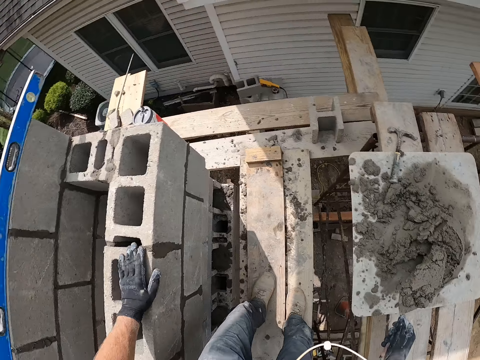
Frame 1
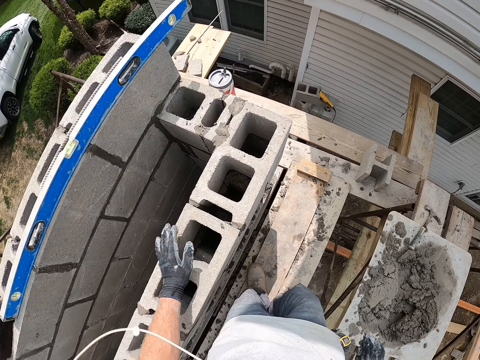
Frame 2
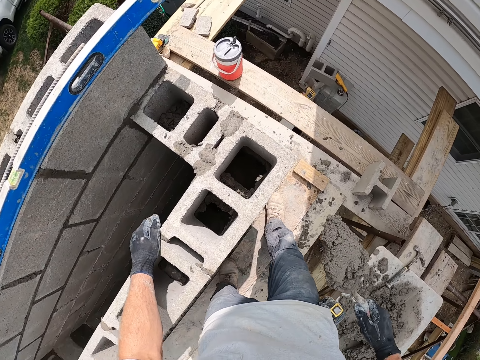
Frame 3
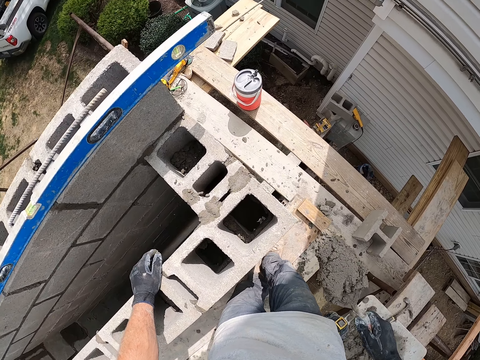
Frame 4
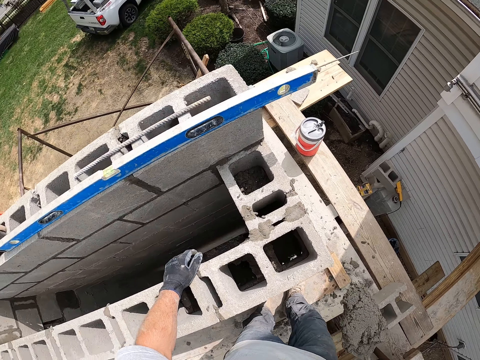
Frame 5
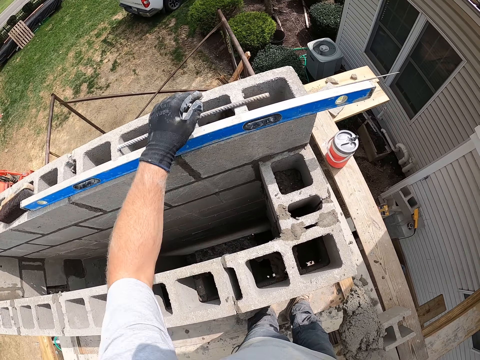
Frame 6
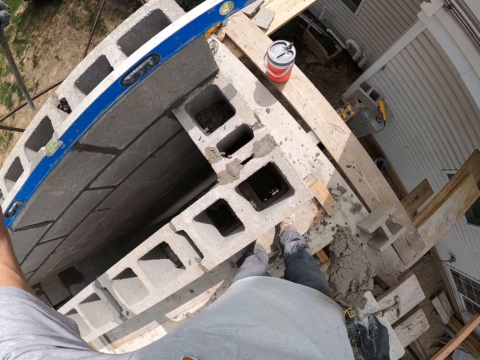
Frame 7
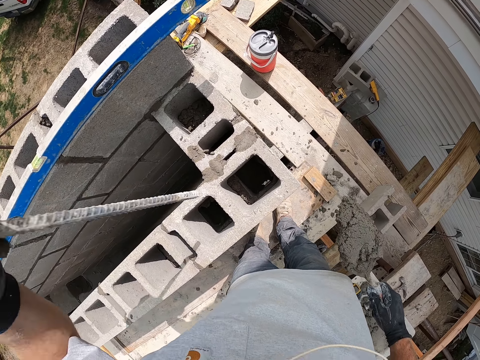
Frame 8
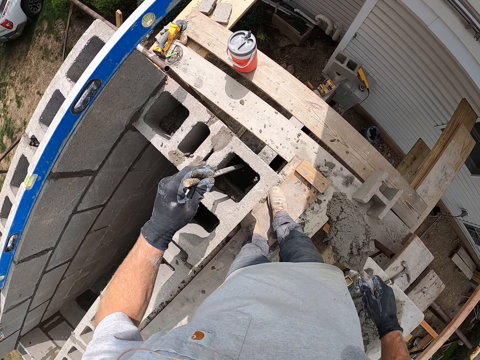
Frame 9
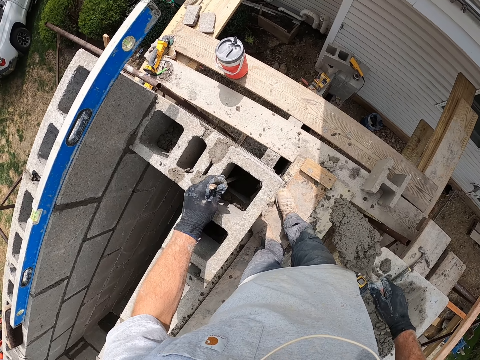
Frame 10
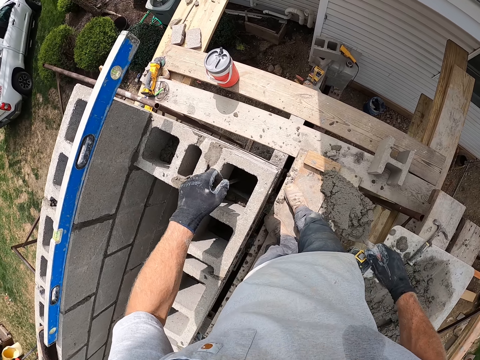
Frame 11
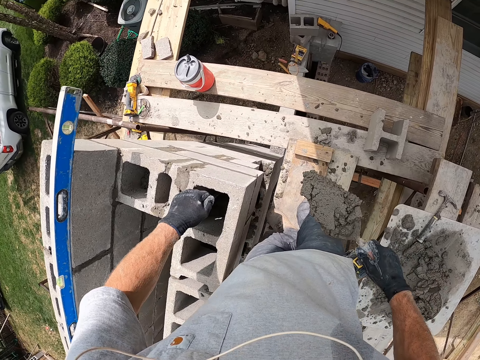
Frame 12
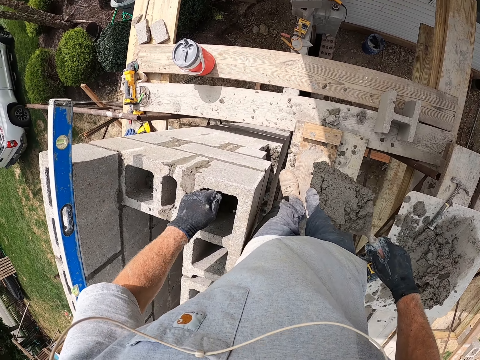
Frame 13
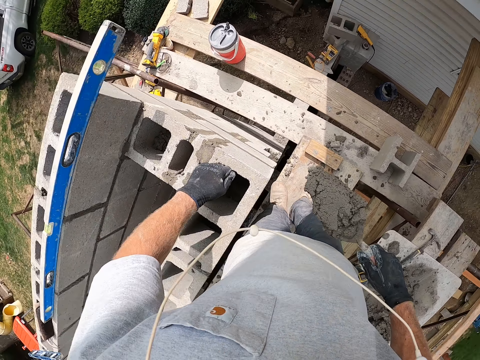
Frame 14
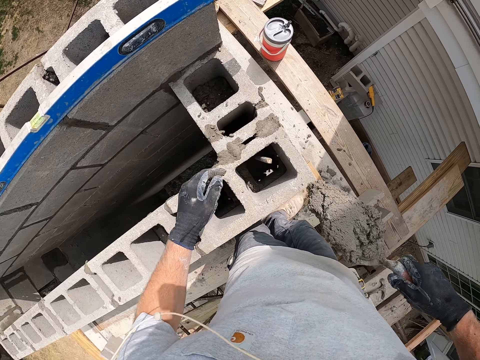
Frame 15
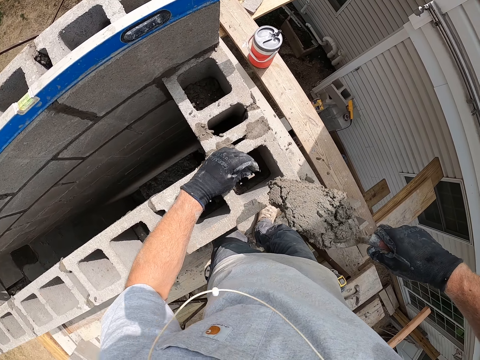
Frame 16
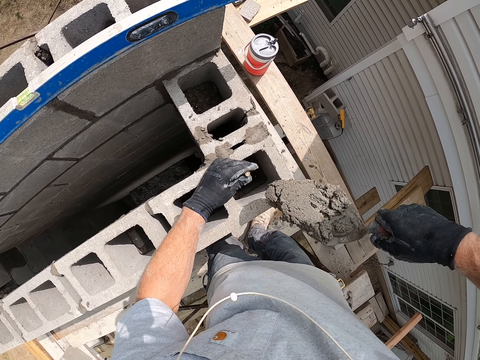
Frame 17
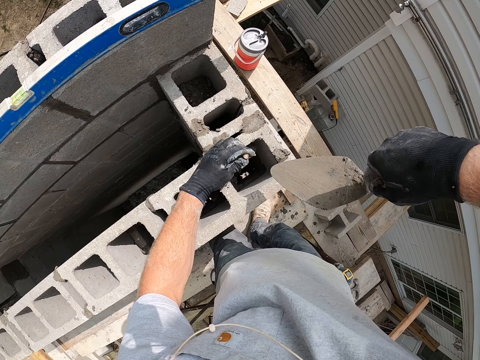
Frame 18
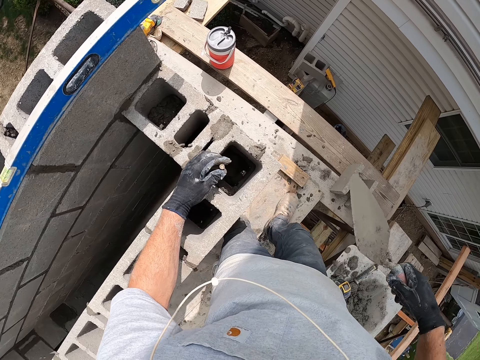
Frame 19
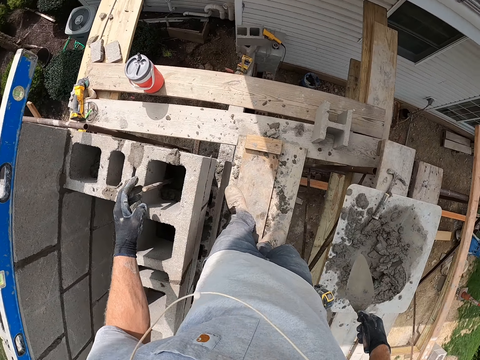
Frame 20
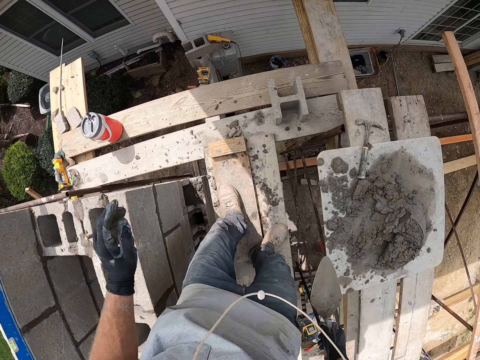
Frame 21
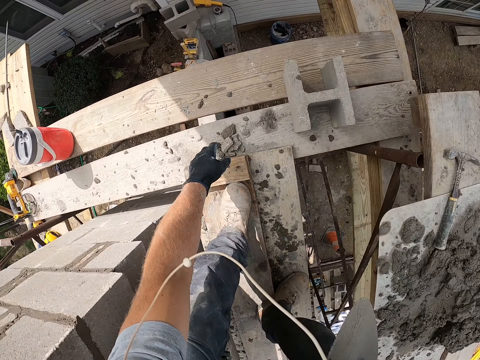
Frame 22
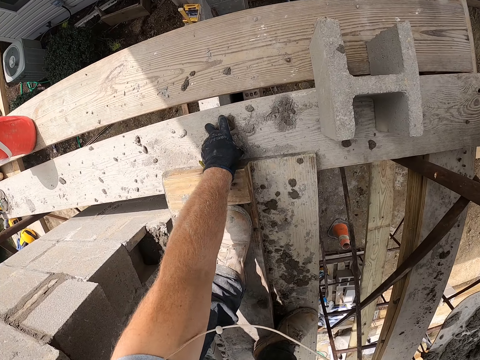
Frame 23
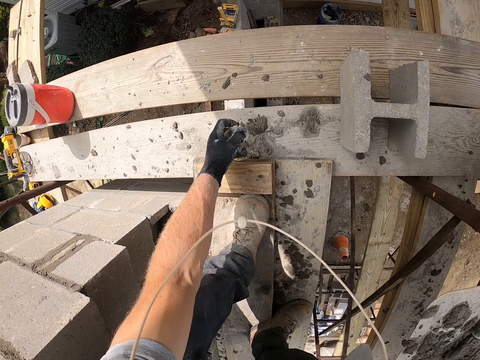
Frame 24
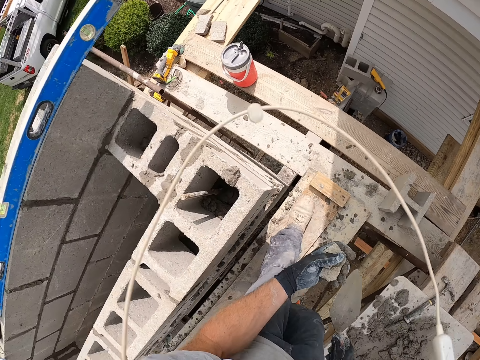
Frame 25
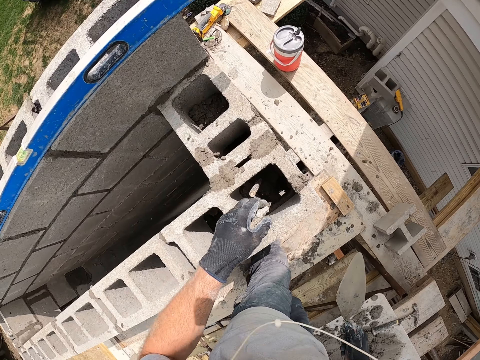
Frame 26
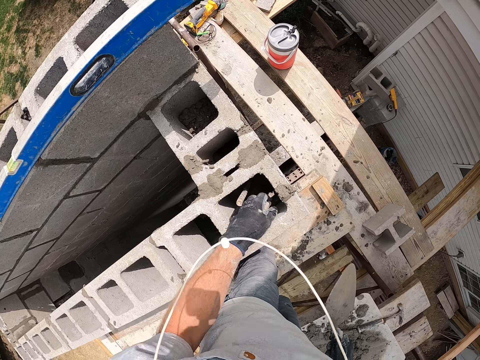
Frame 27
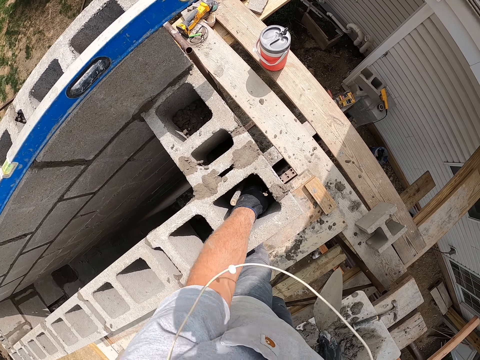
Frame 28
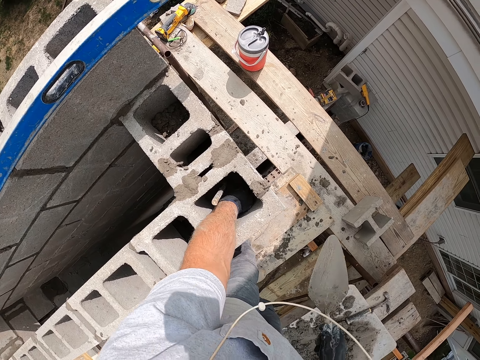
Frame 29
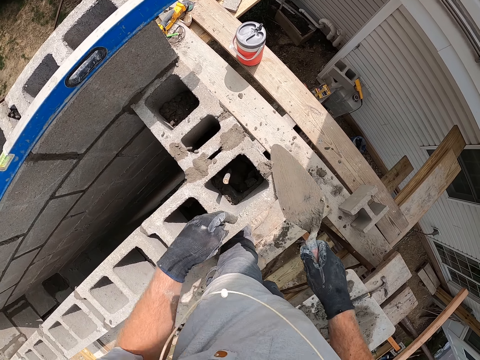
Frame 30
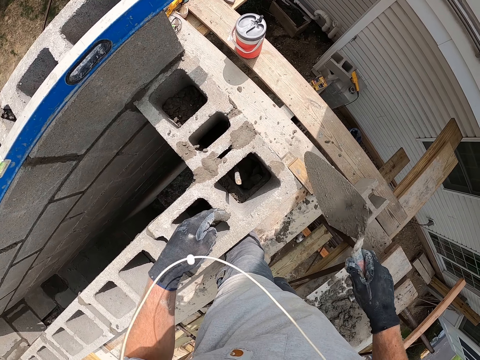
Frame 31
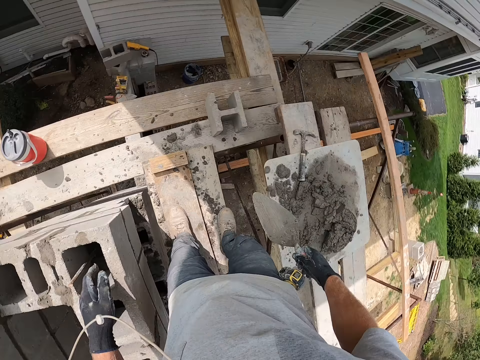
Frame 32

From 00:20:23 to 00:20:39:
The camera wearer packs cement or concrete with the trowel. They touch the brick. They pick up an iron rod with his left hand. They put the iron rod into the concrete wall. They pour the cement into the concrete wall. They pick up stones from a wooden plank with her left hand. They put the stones into the concrete wall.

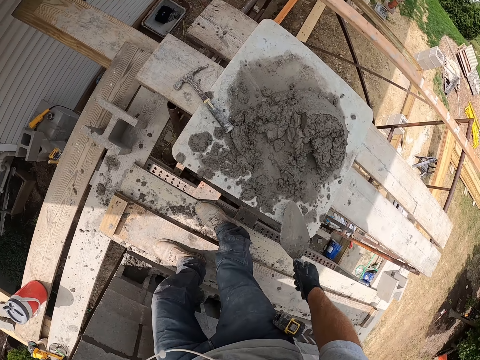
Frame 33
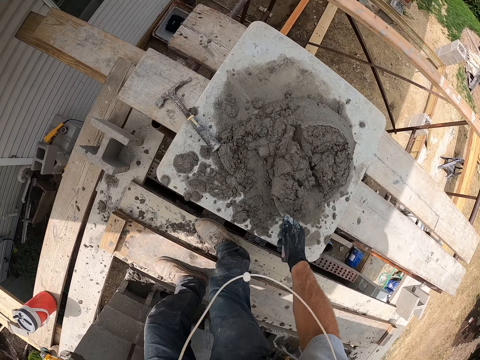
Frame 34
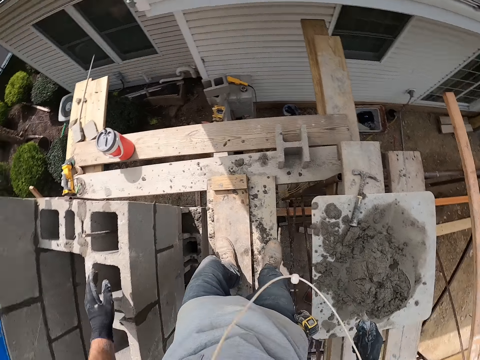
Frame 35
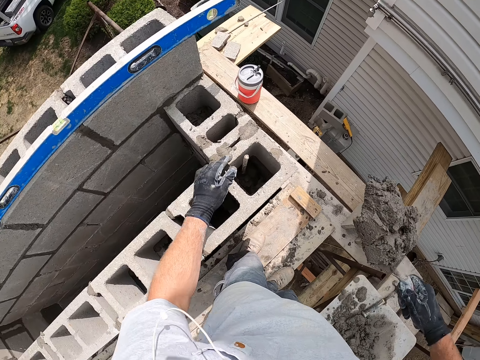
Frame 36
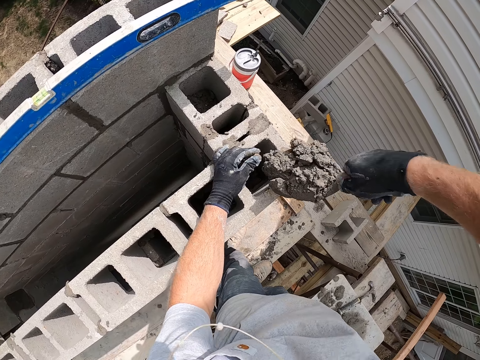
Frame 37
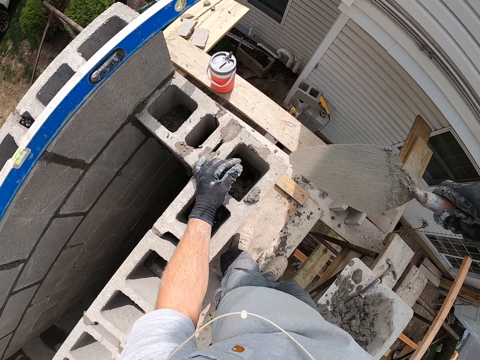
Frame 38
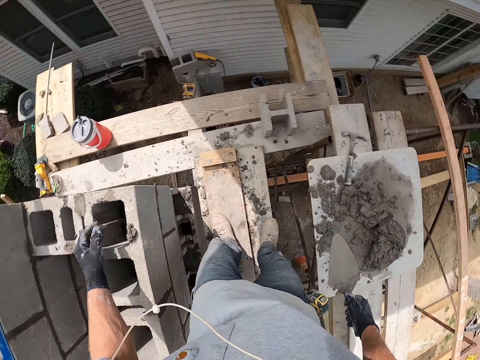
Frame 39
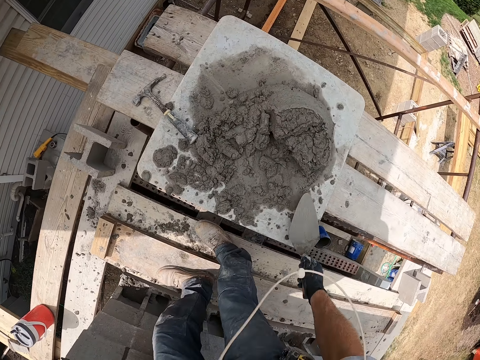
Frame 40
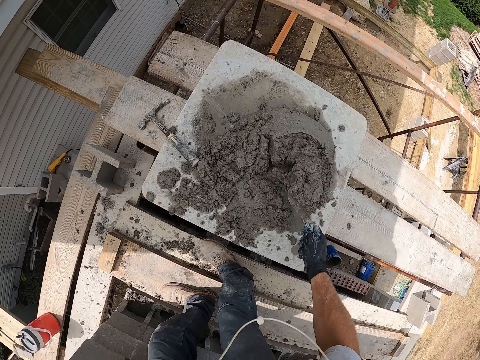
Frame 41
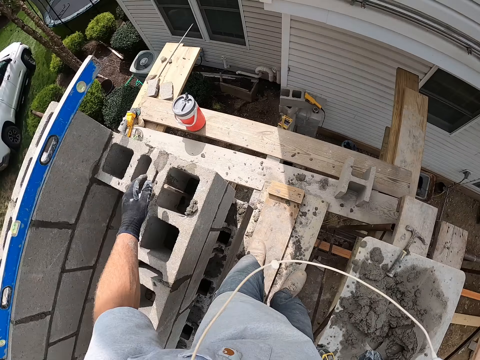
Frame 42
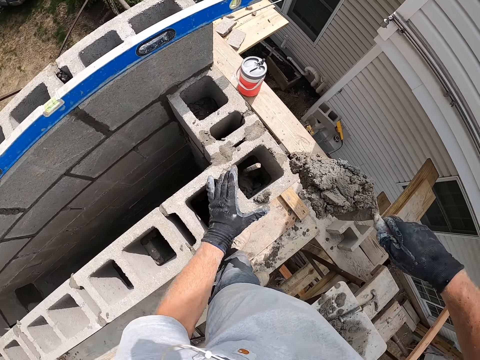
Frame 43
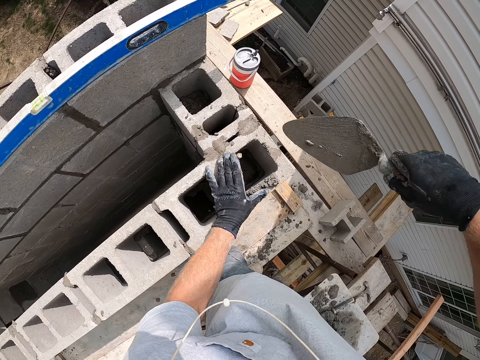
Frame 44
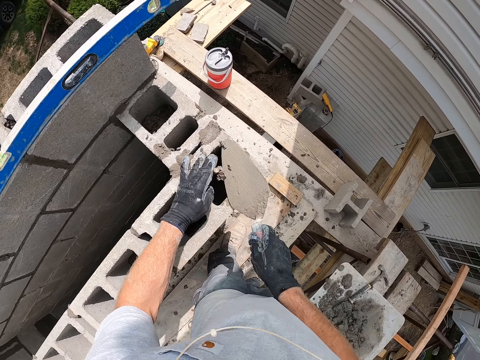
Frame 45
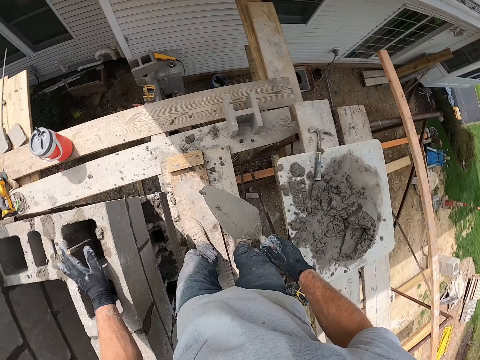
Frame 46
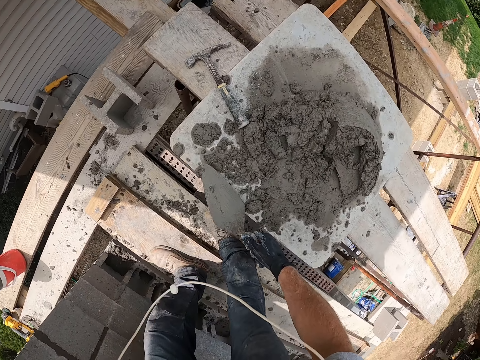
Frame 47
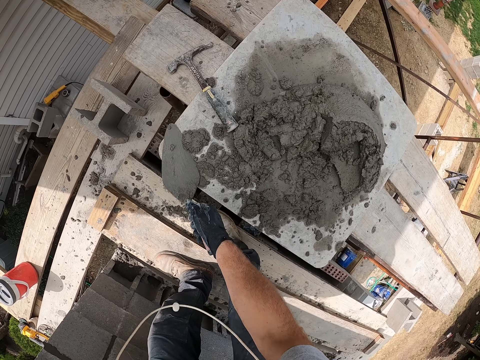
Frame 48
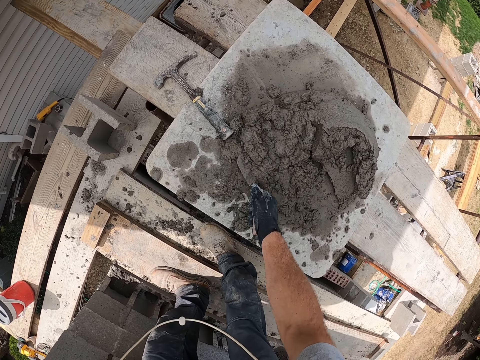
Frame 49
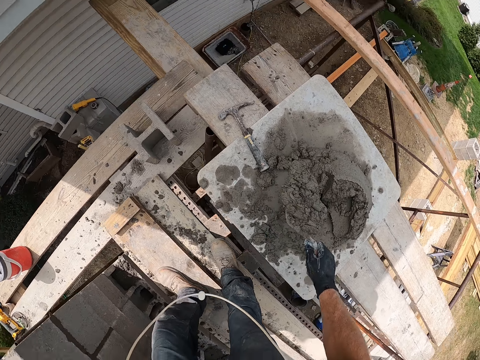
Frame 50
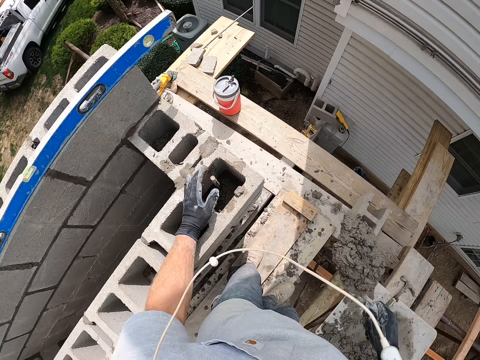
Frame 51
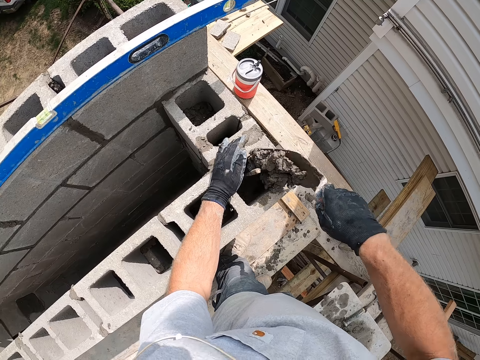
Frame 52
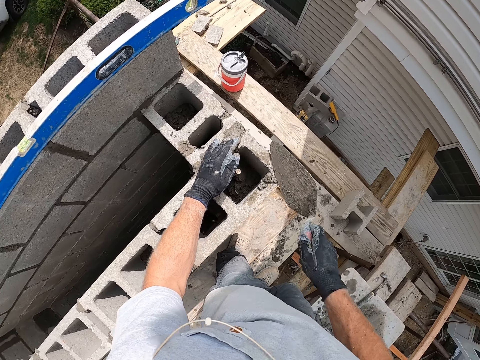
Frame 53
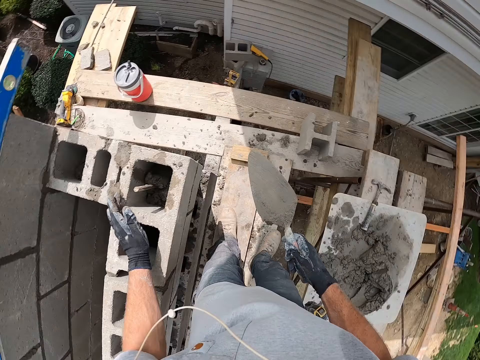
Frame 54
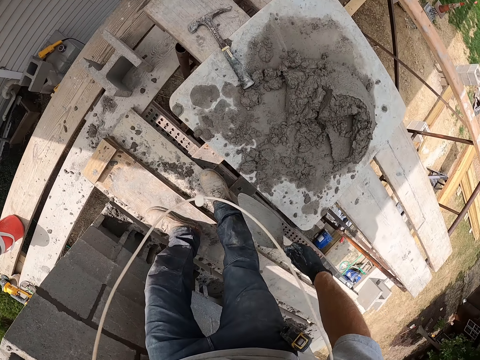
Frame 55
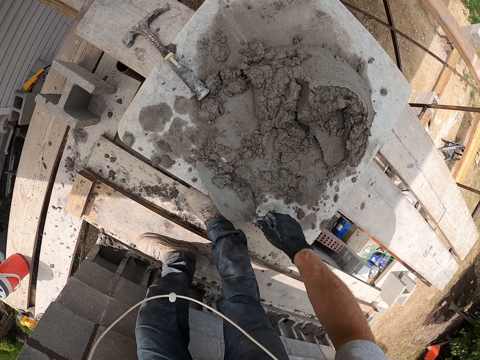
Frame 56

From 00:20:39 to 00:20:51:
The camera wearer packs cement or concrete with the trowel. They pour the cement into the concrete wall. They hold the steel. They pack the cement with the trowel. They pour the cement into the concrete wall. They pack the cement with the trowel. They pour the cement into the concrete wall.
